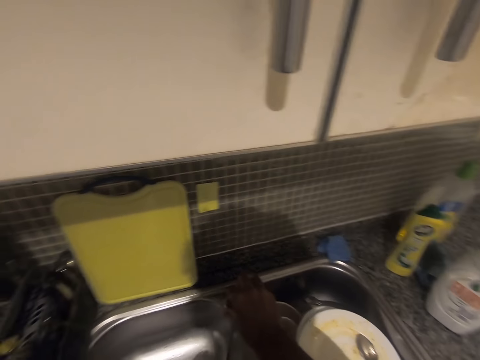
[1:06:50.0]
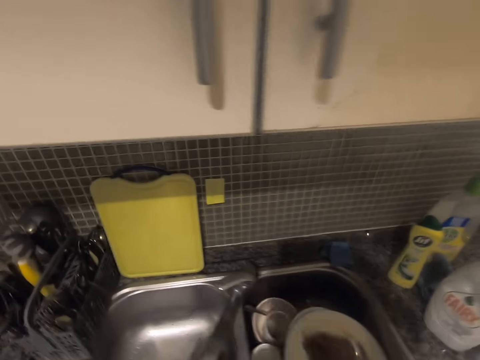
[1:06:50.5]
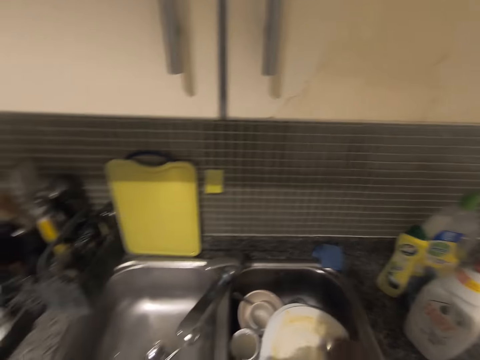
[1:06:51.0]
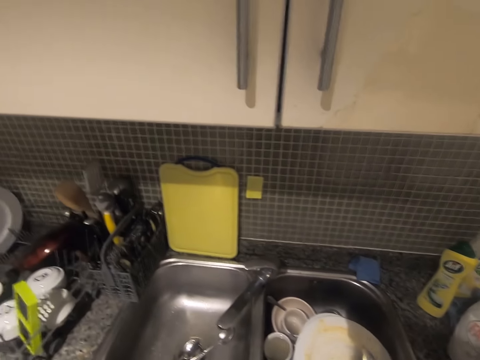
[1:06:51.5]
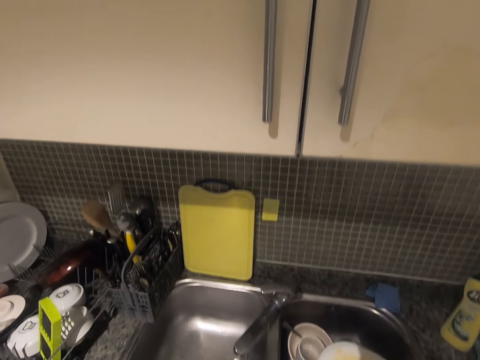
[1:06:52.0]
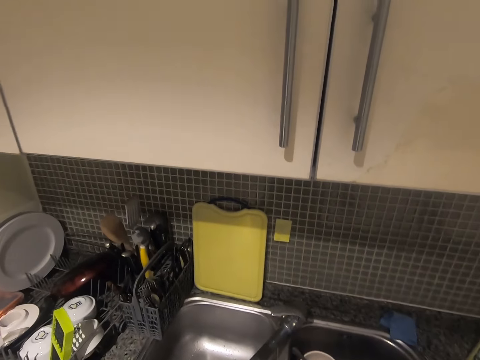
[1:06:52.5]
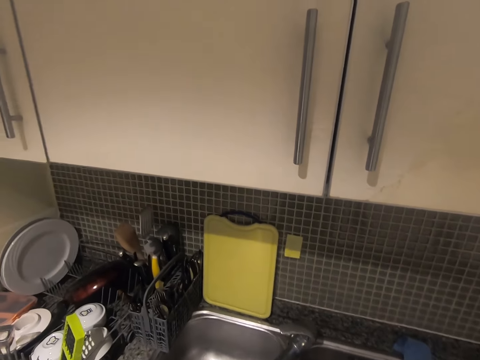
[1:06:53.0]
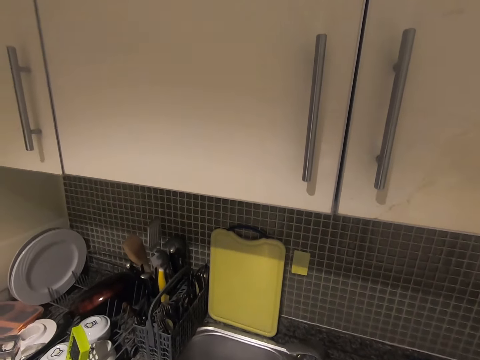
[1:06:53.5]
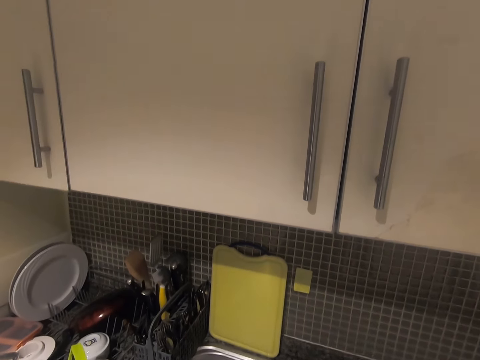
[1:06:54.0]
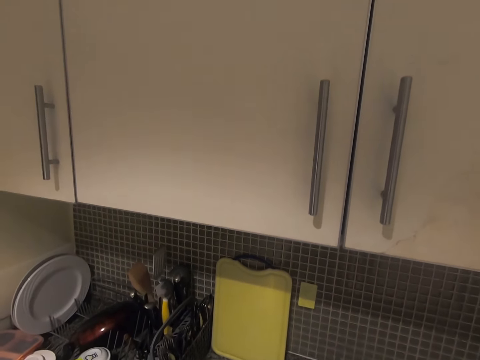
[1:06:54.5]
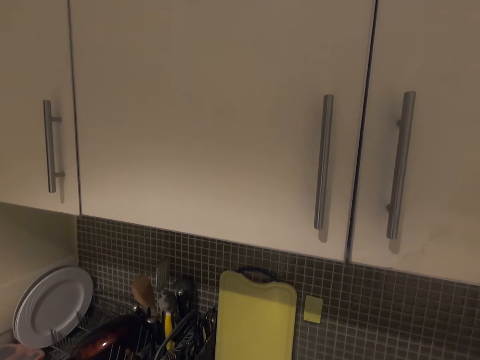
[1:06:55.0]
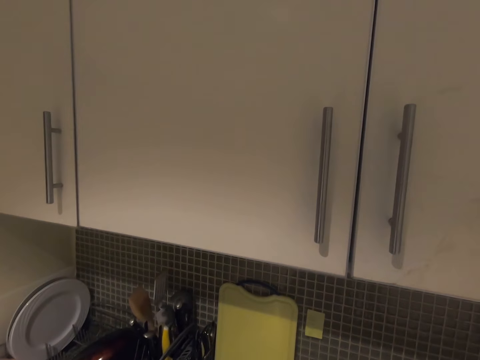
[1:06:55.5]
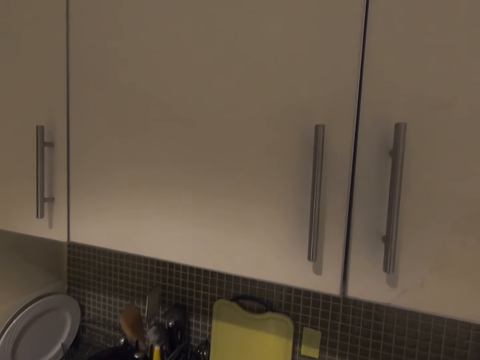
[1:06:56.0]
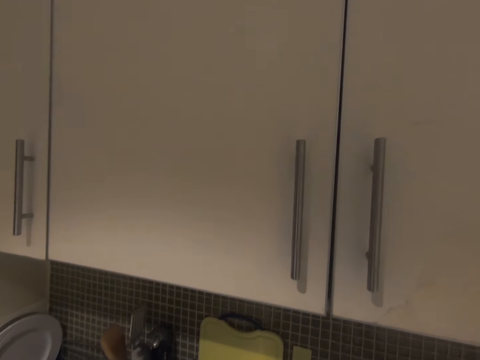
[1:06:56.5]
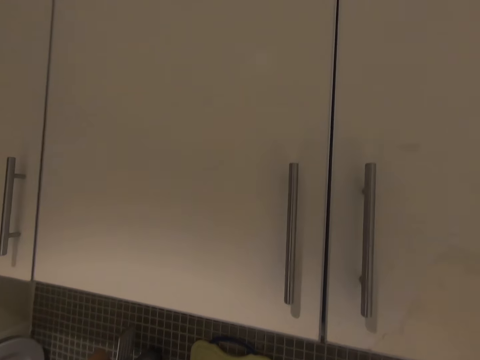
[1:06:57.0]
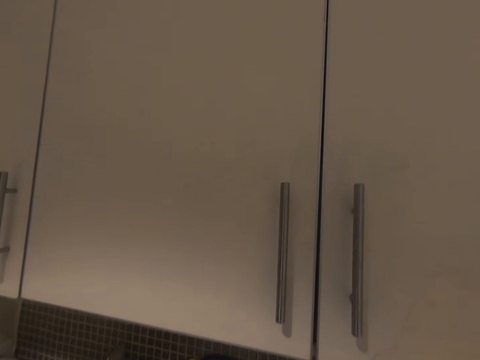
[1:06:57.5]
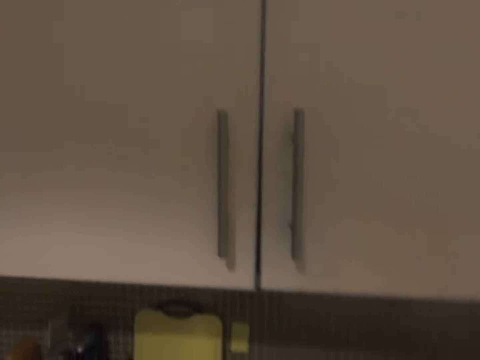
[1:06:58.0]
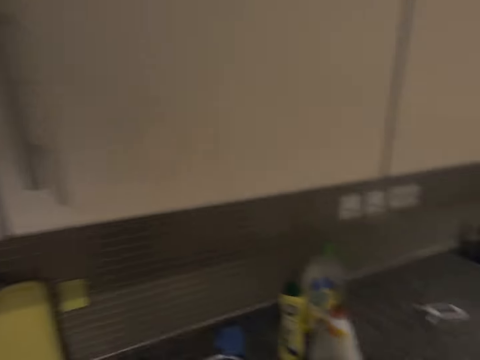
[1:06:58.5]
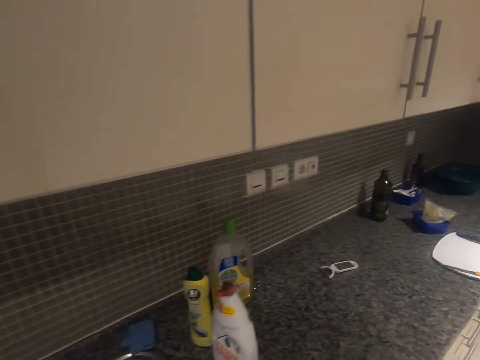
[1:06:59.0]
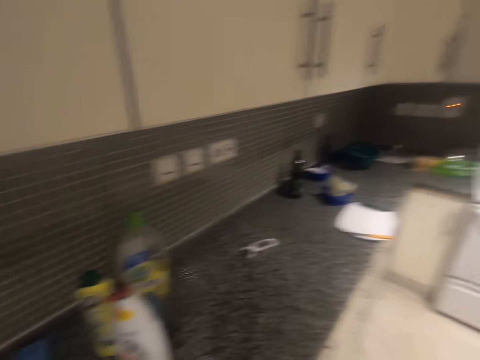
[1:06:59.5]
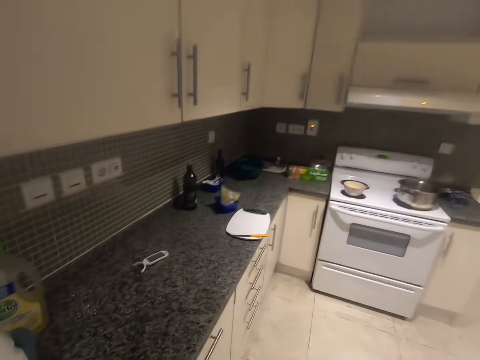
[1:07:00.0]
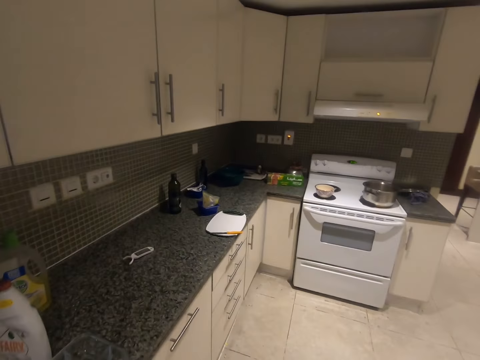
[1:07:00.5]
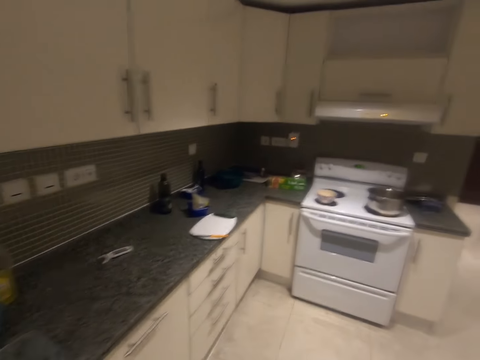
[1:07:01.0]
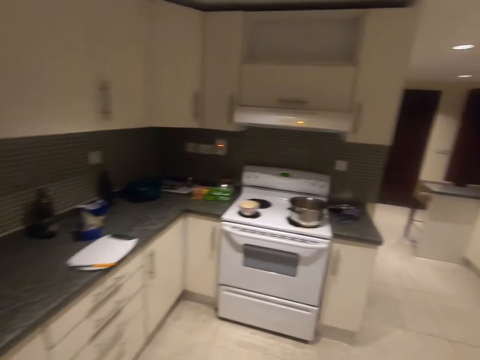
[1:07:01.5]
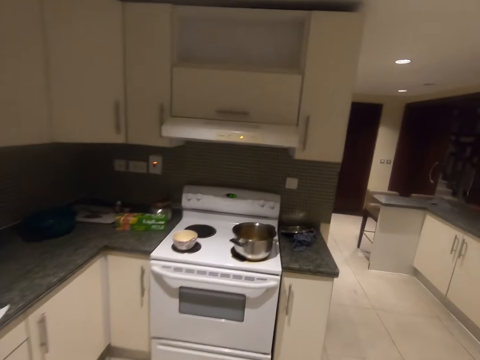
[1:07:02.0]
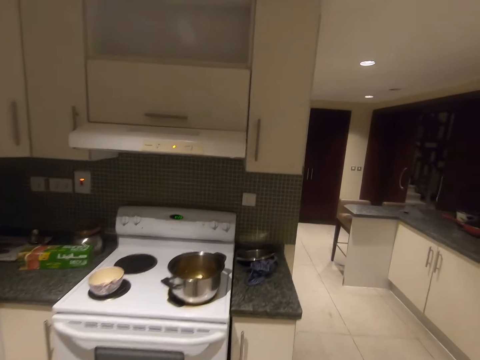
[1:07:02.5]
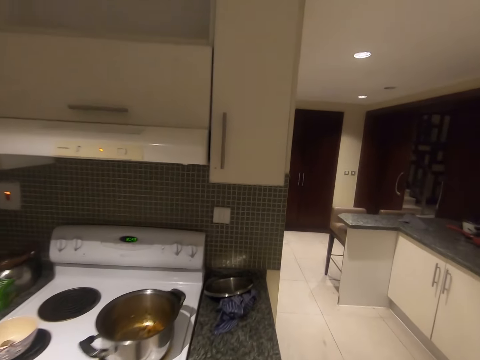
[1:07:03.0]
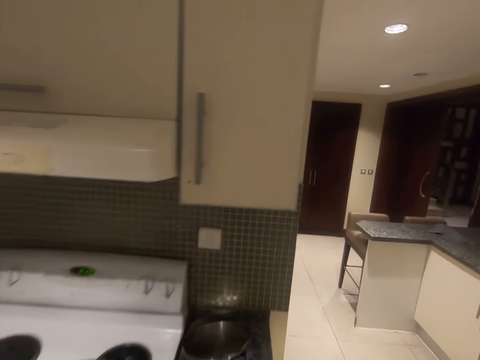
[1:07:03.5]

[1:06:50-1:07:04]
The camera wearer switches off the tap with his right hand. He looks around. He drops the cup in the sink from his left hand. He walks towards the gas cooker outlet in the kitchen.

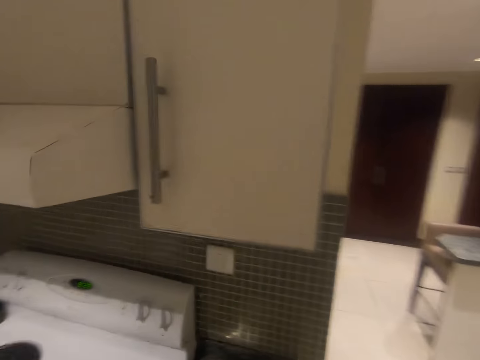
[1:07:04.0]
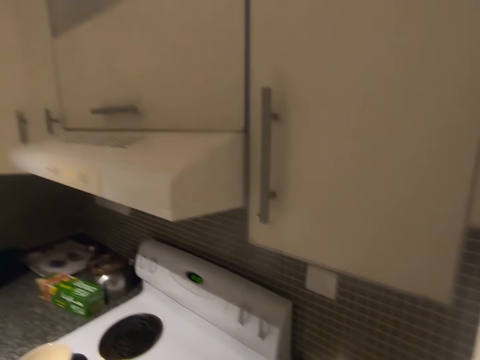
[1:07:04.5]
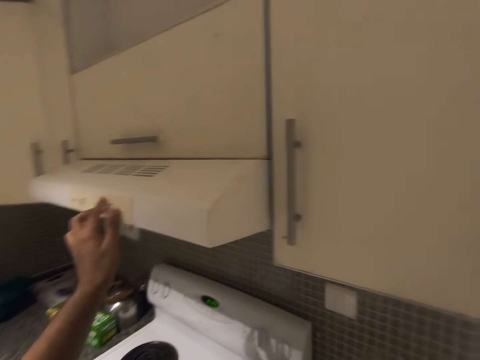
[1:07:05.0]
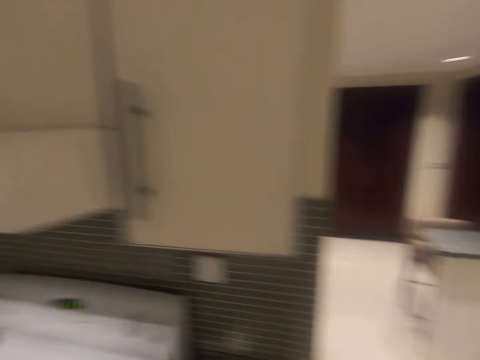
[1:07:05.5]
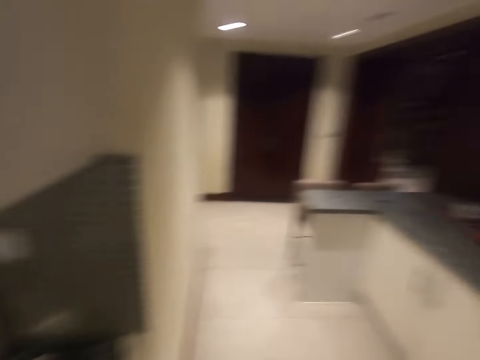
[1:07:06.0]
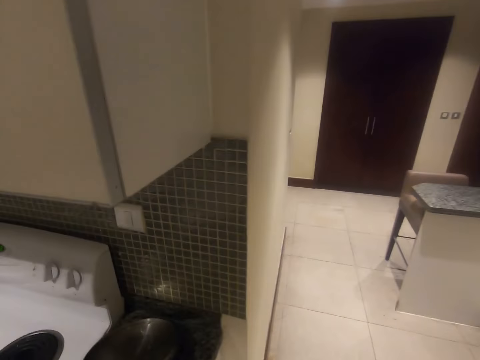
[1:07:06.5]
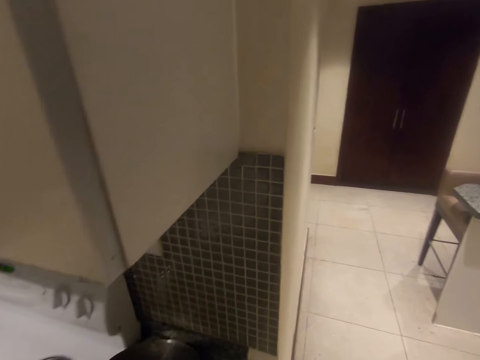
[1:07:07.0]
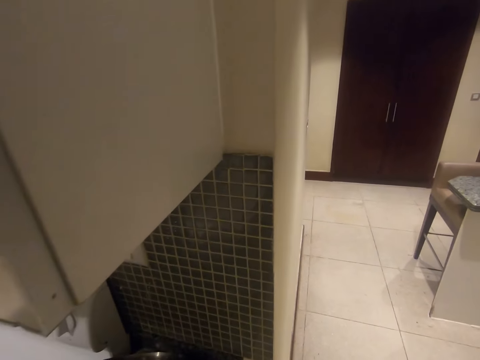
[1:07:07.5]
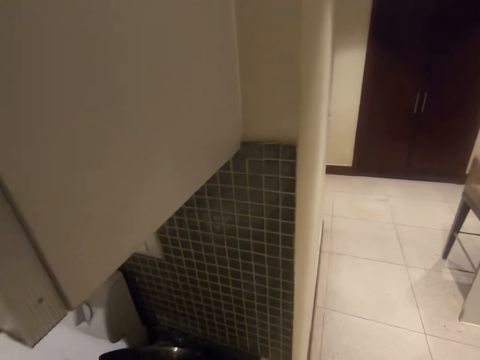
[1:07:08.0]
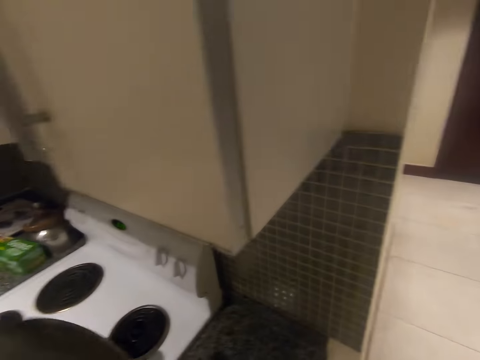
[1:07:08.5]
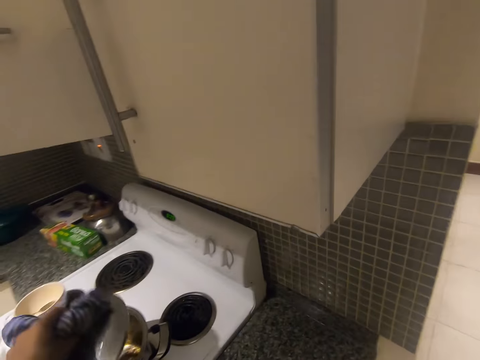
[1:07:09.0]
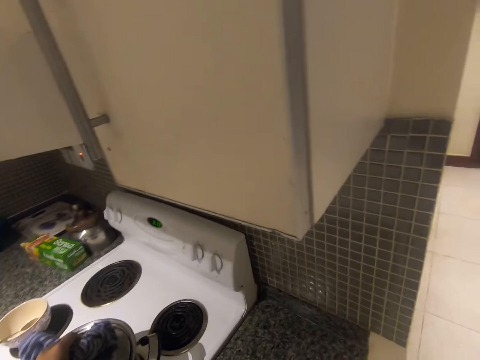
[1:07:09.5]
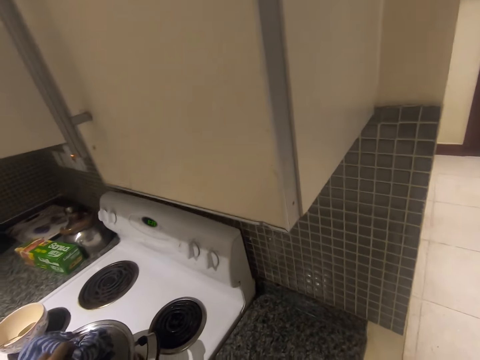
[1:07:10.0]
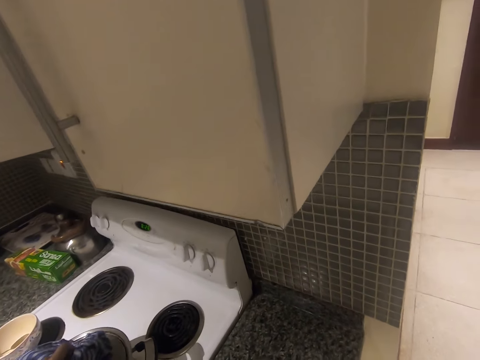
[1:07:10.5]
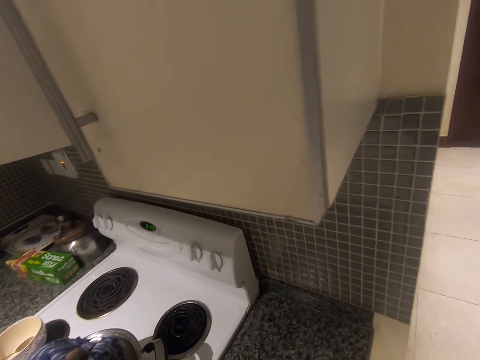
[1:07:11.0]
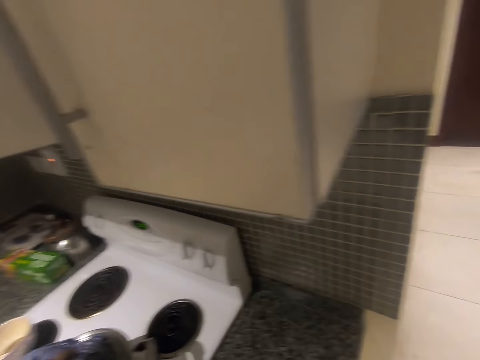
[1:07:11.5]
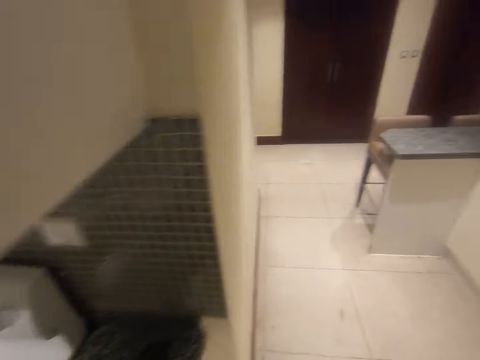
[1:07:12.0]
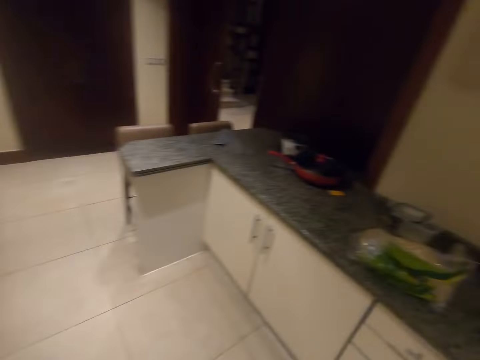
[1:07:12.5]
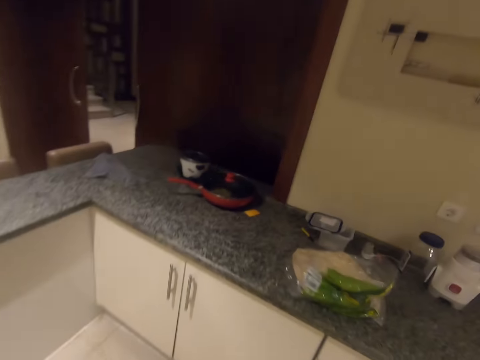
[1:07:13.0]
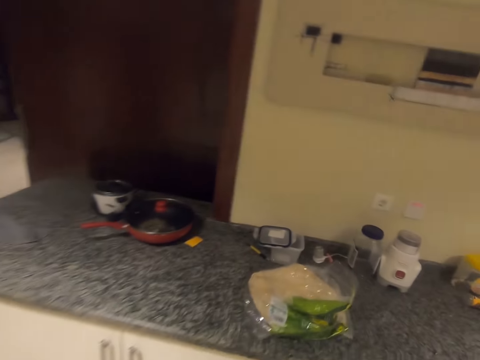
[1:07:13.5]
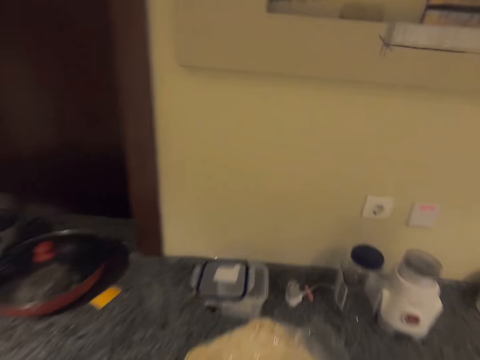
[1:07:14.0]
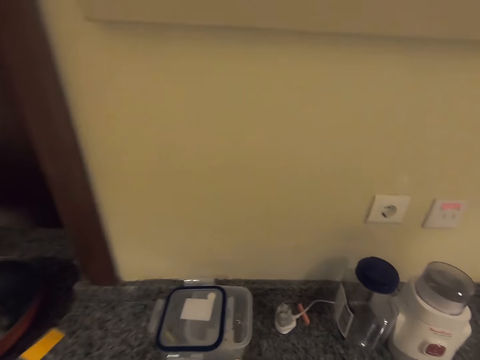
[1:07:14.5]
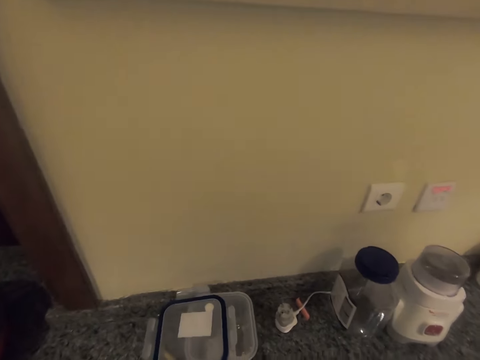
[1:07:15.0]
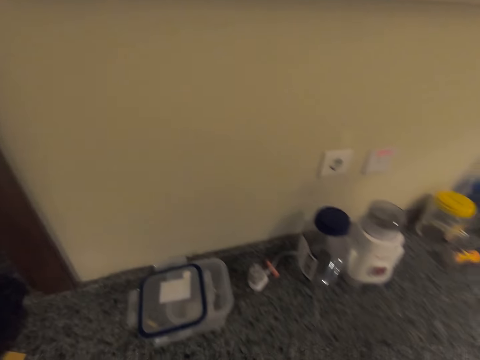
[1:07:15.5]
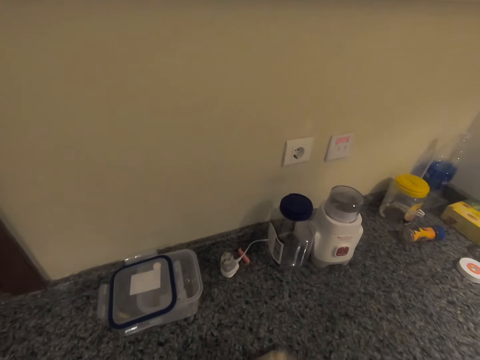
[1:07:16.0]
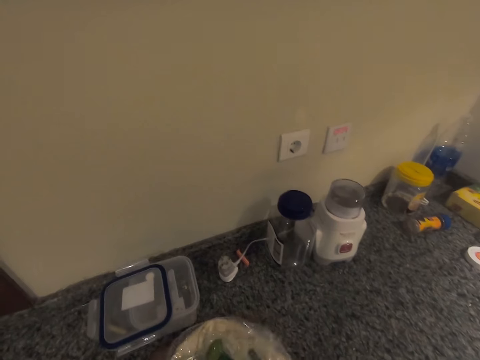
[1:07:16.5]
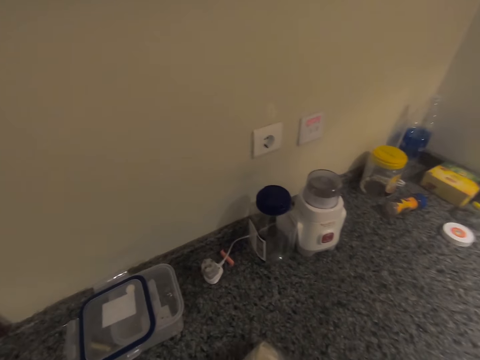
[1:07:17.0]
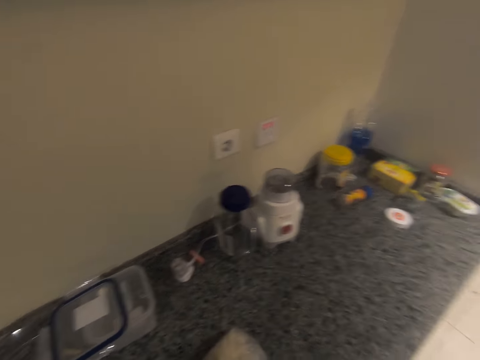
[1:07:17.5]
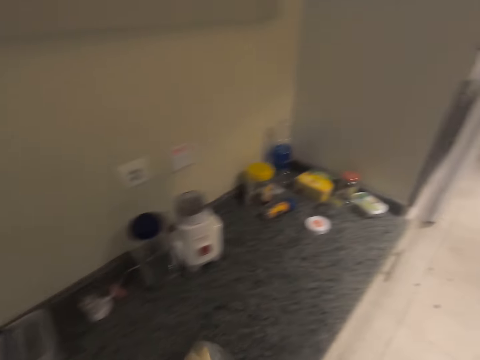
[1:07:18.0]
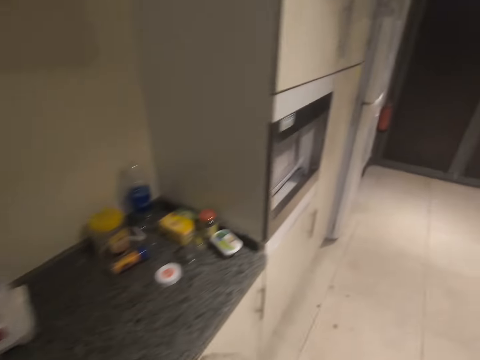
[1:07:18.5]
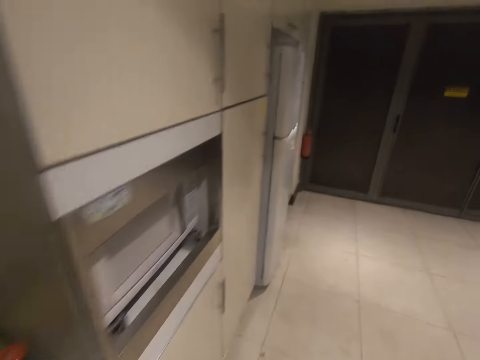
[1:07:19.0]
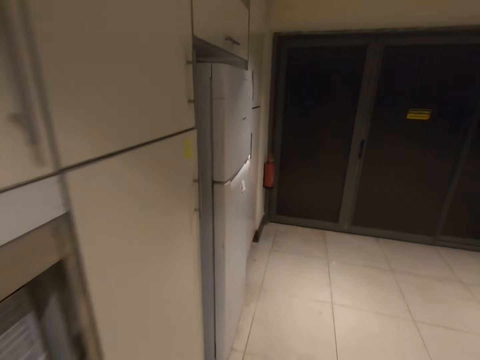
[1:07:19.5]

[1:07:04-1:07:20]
The camera wearer adjusts the gas cooker outlet switch with his left hand. He turns the range hood off and walks around. He picks the pot cover on the kitchen cabinet with his left hand. He covers the pot on the gas cooker with his left hand. He walks around. He picks the bread on the kitchen cabinet with both hands. He wraps the flat breads with a paper. He picks the flat breads on the countertop. He walks around.
